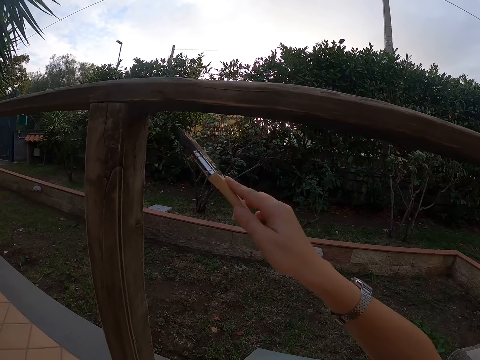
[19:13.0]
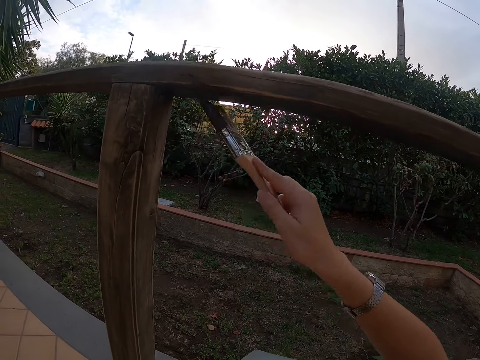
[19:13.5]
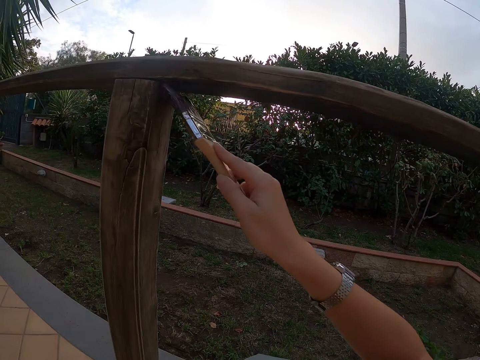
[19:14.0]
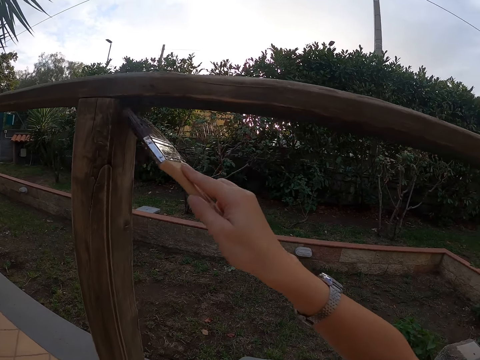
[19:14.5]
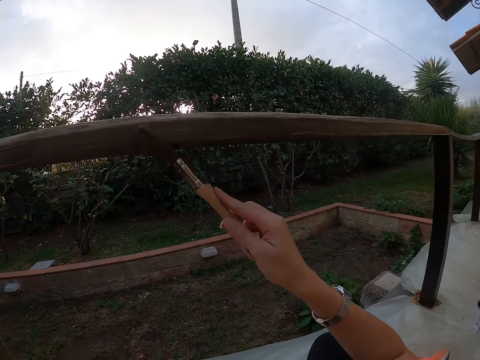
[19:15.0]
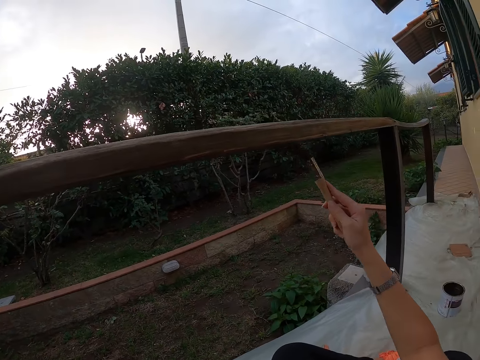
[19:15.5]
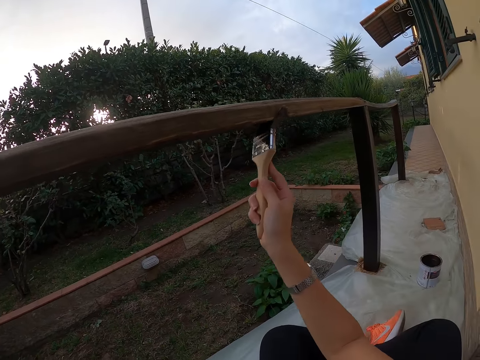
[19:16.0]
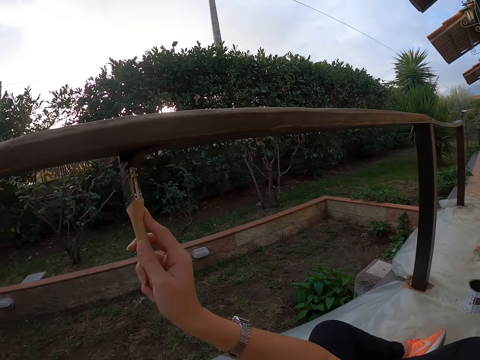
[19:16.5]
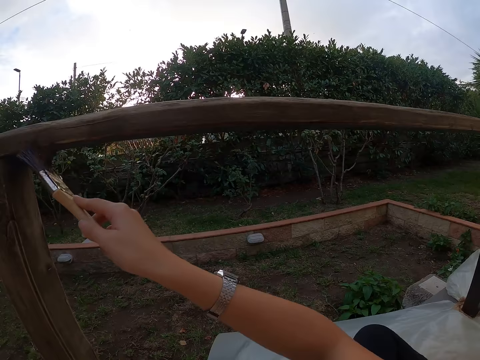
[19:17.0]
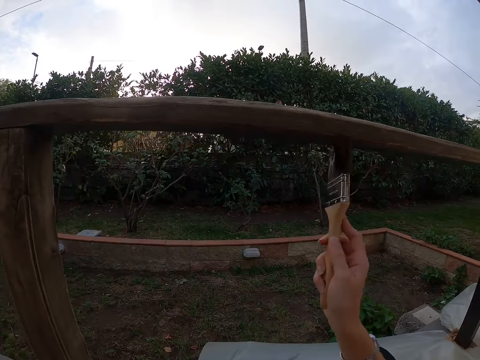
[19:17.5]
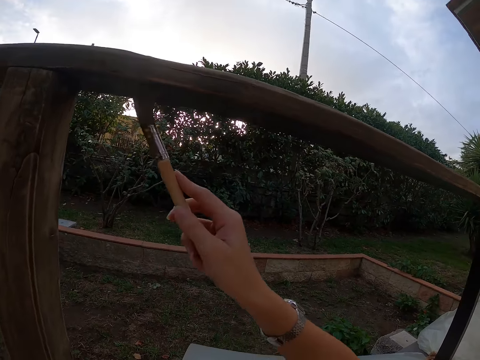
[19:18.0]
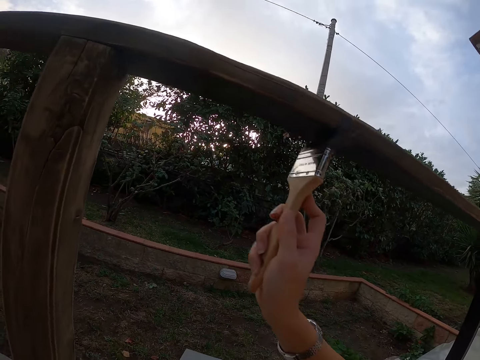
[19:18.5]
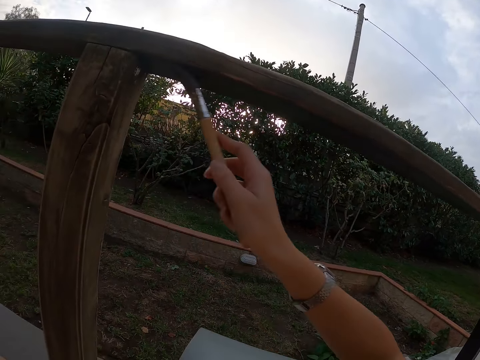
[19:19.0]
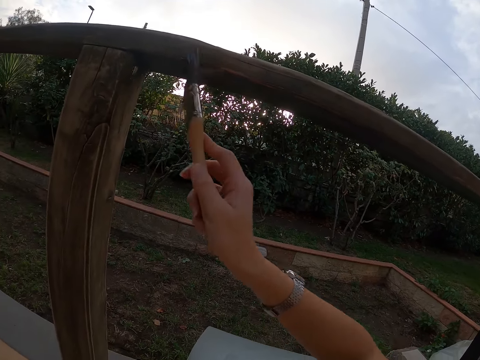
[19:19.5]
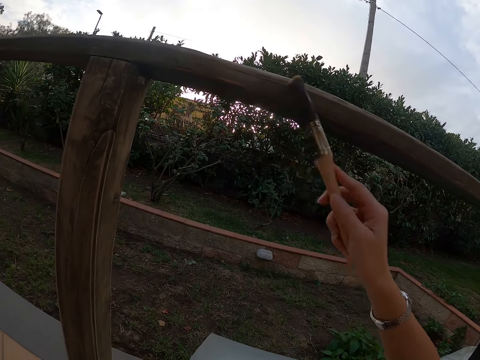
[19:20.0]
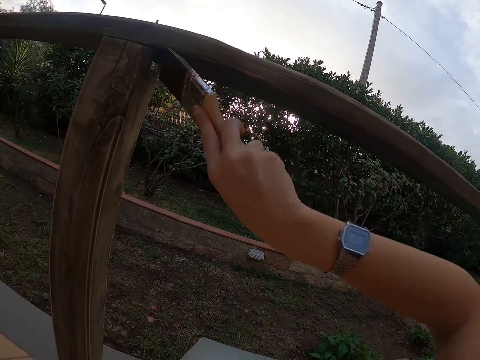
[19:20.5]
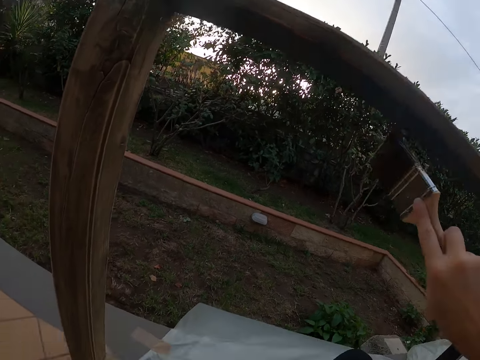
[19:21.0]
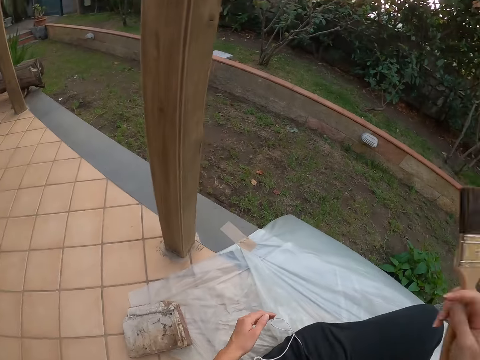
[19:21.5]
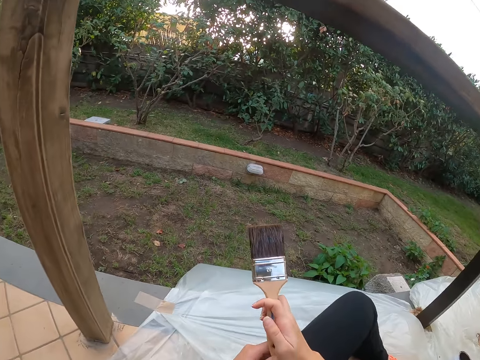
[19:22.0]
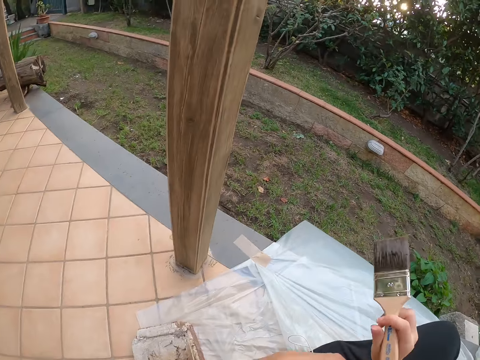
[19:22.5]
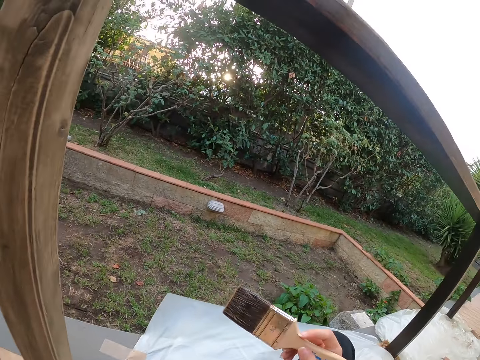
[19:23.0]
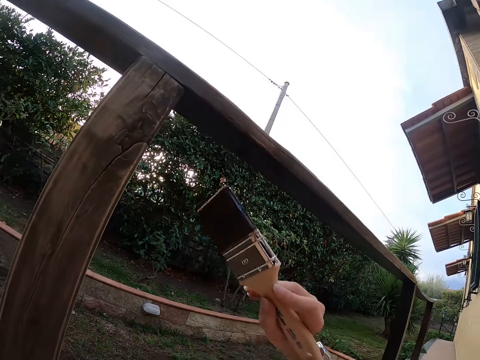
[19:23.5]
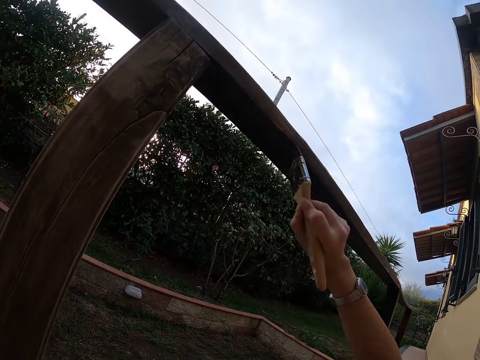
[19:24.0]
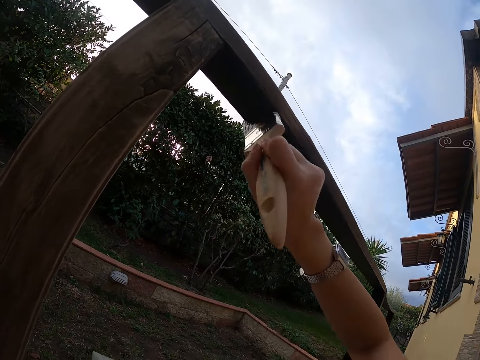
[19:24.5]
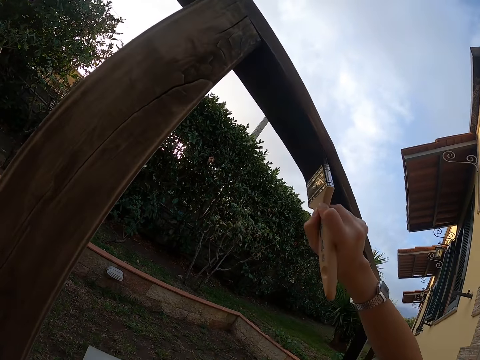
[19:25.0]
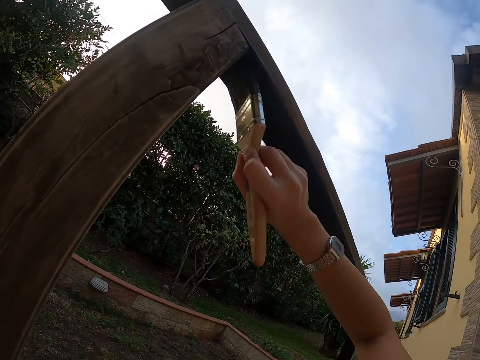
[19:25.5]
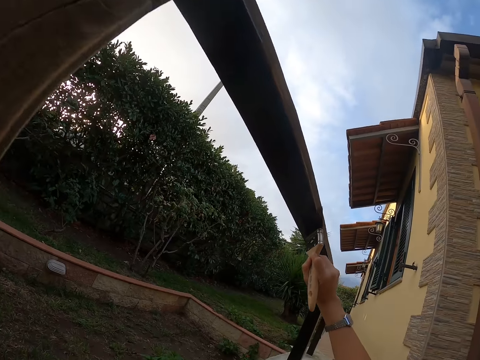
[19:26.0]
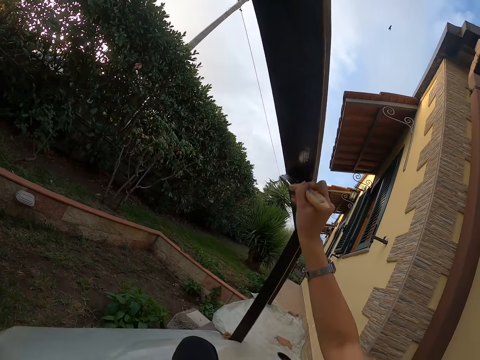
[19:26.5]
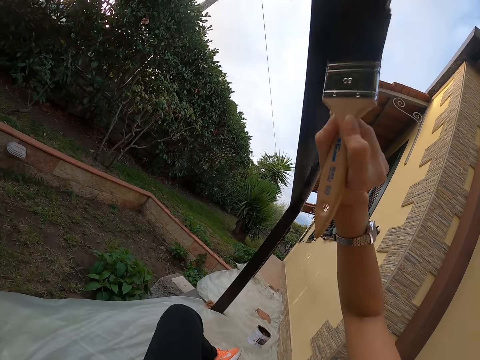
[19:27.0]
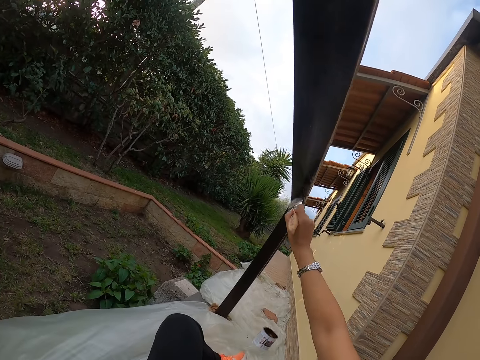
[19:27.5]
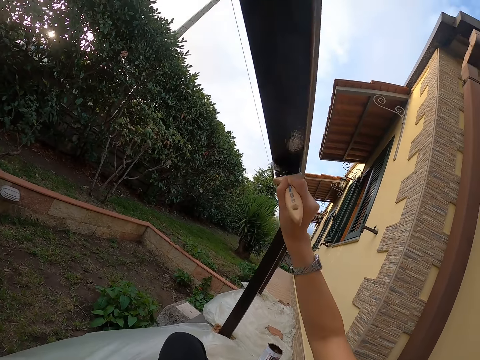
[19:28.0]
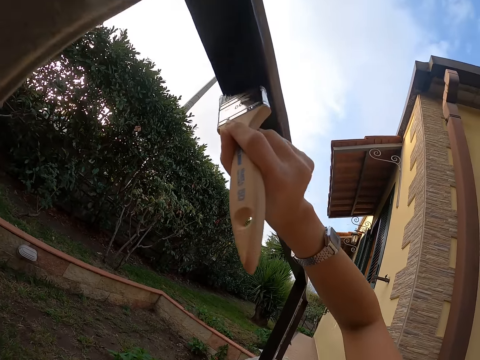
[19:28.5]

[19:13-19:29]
The camera wearer stops painting the balcony. She lowers the brush. She lifts up the brush. She paints the balcony with her right hand with the paint brush.

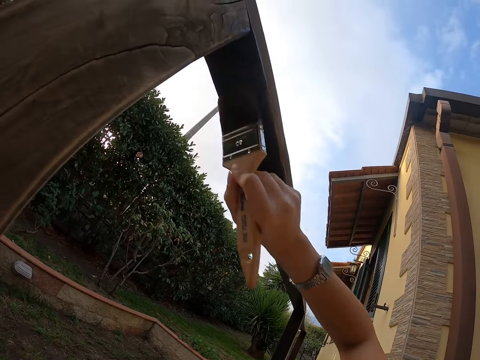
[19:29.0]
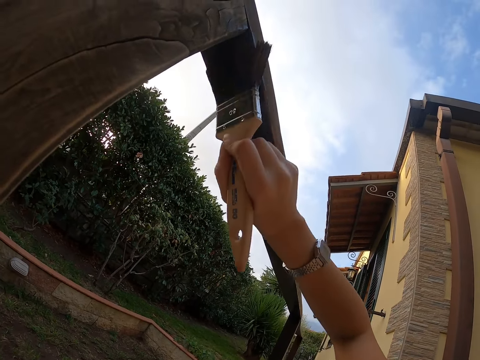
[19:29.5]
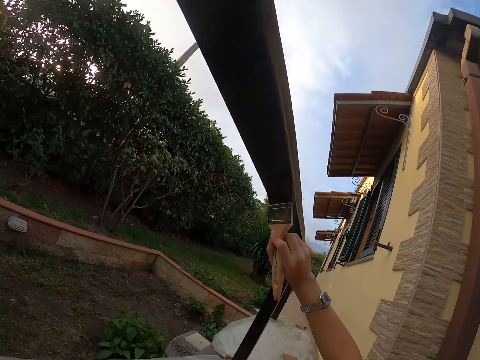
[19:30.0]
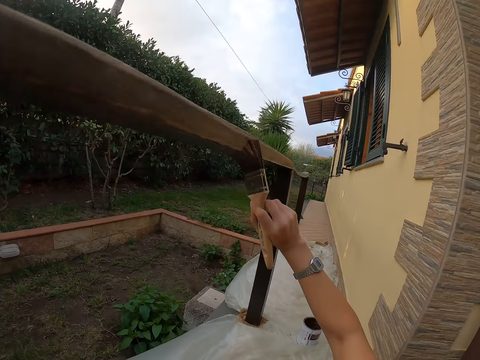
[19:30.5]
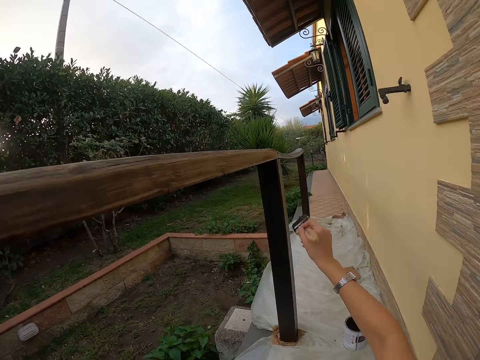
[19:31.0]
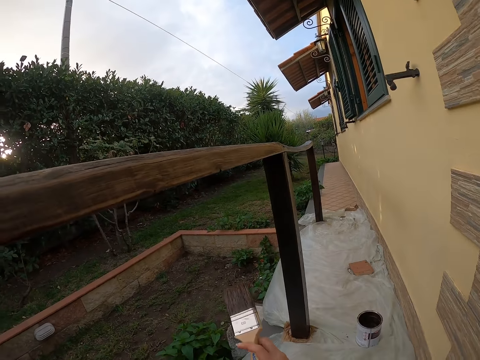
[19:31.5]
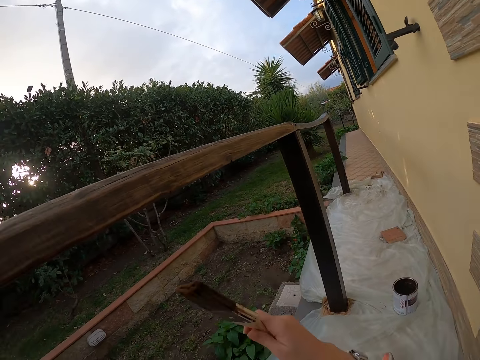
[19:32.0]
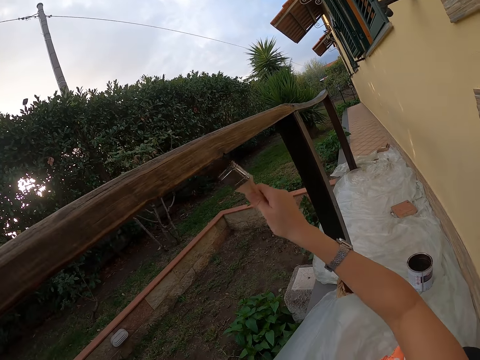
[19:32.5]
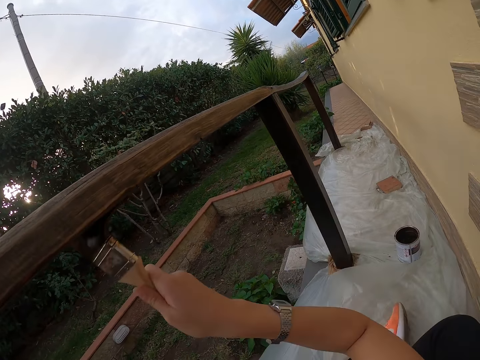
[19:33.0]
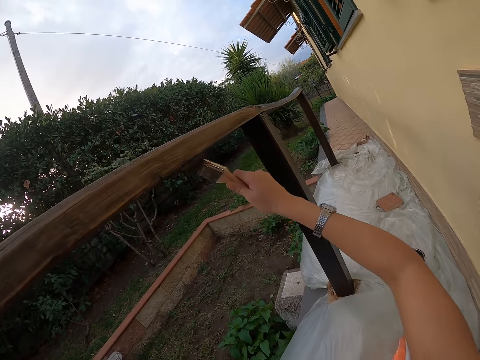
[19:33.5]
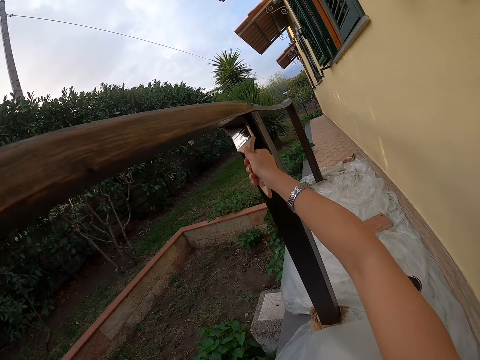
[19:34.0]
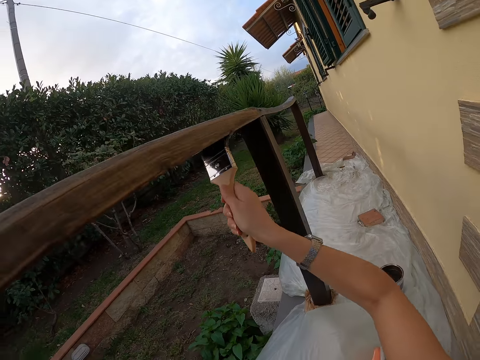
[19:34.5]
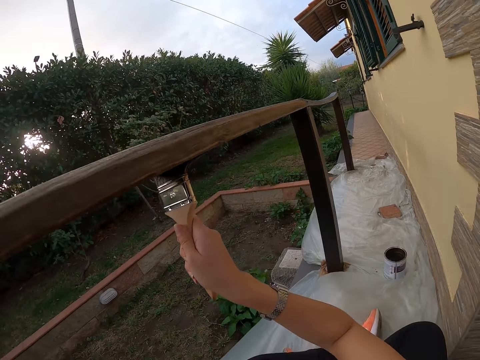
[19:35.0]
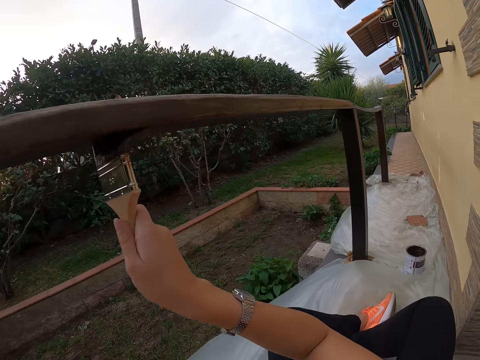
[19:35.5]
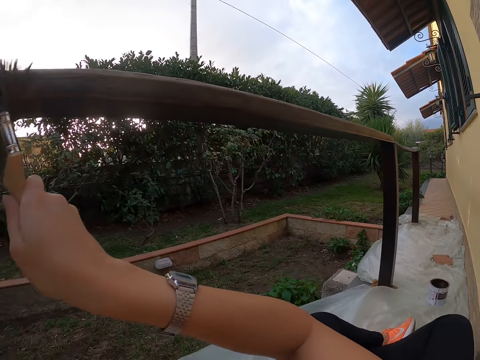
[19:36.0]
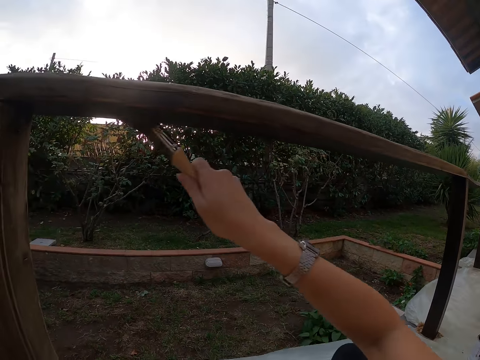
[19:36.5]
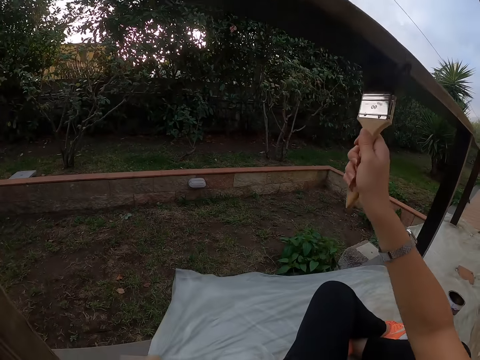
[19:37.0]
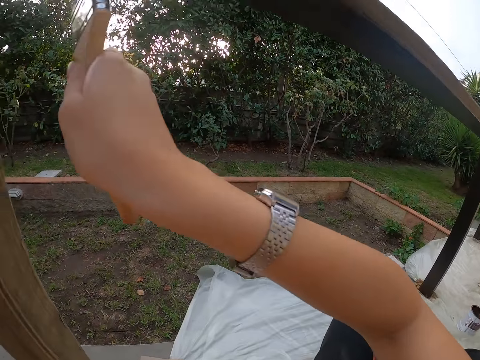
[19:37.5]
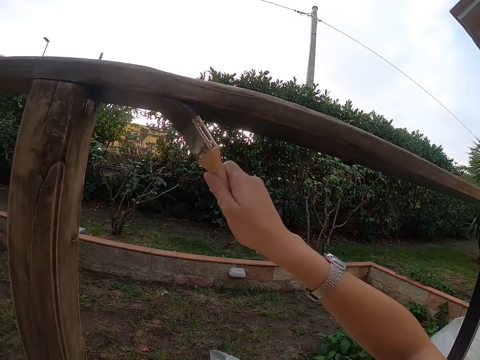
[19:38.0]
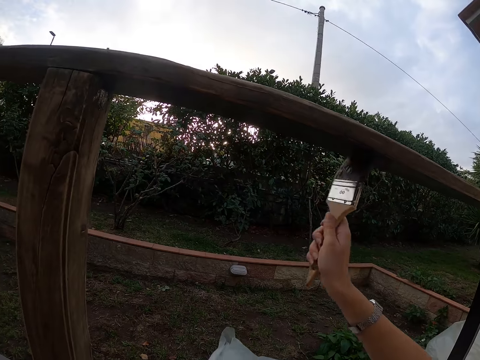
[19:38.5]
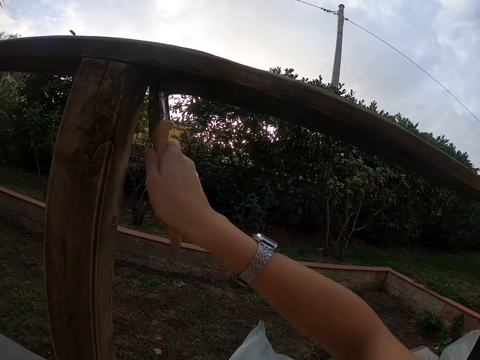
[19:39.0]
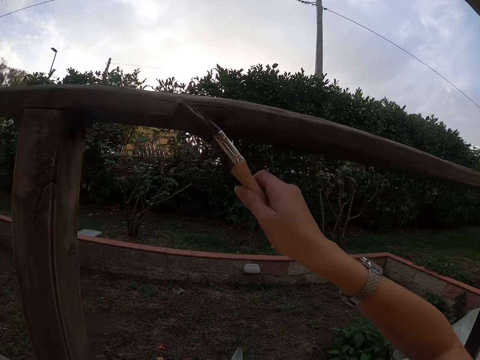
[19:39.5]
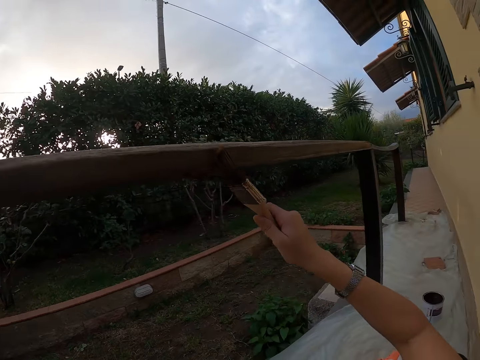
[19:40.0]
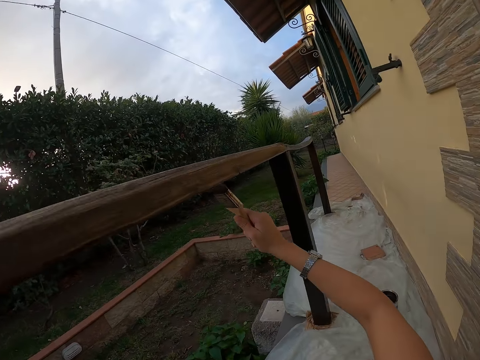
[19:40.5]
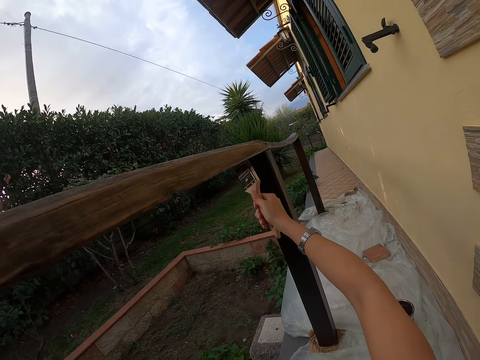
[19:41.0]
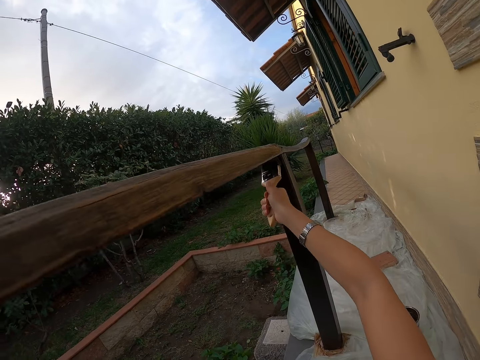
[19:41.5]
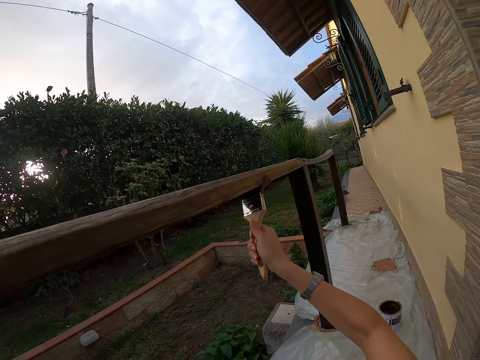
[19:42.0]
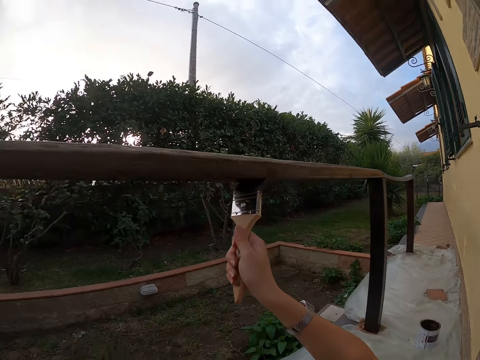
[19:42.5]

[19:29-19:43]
The camera wearer lowers the paint brush. They apply paint on the wood.
